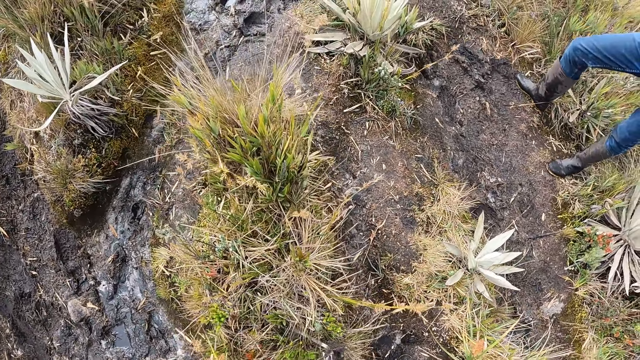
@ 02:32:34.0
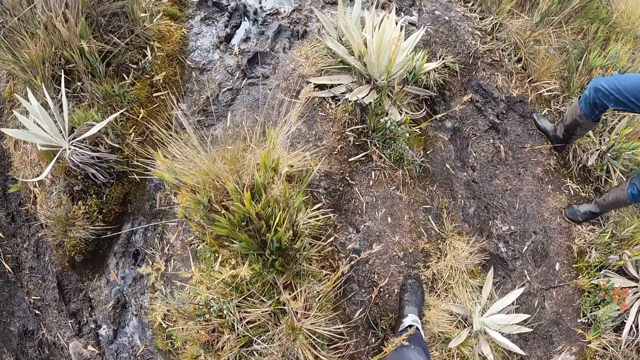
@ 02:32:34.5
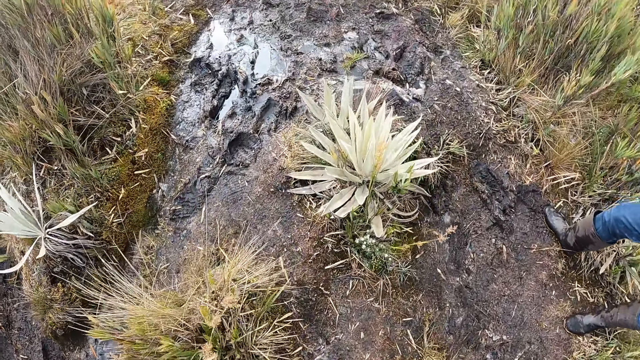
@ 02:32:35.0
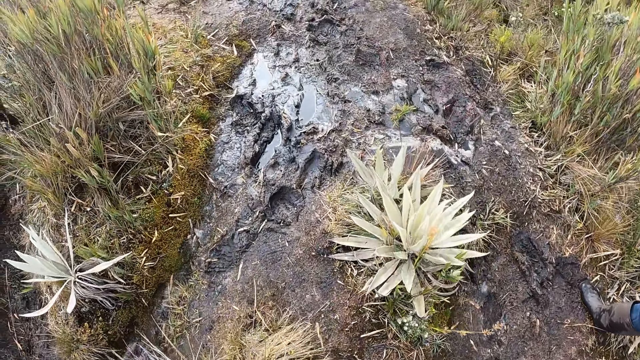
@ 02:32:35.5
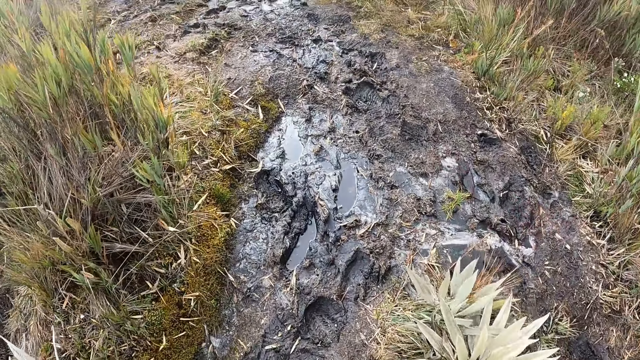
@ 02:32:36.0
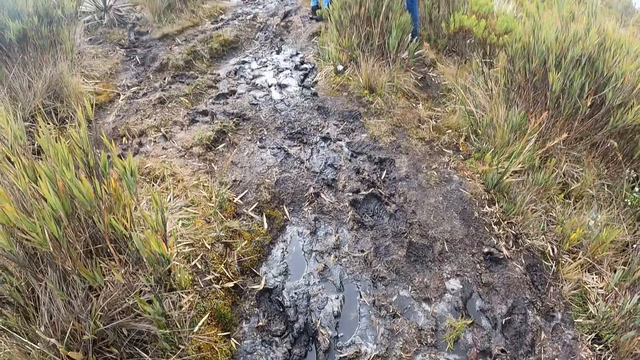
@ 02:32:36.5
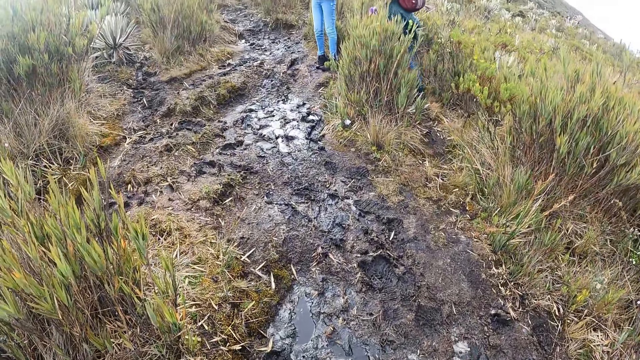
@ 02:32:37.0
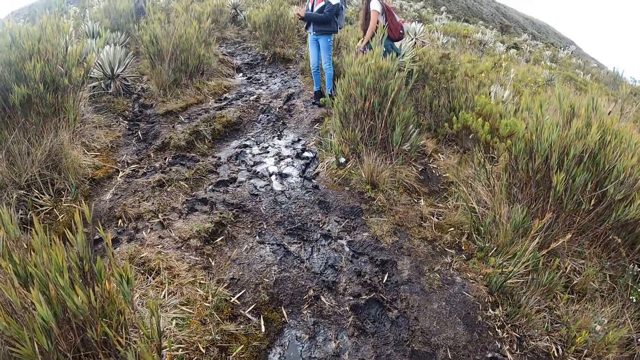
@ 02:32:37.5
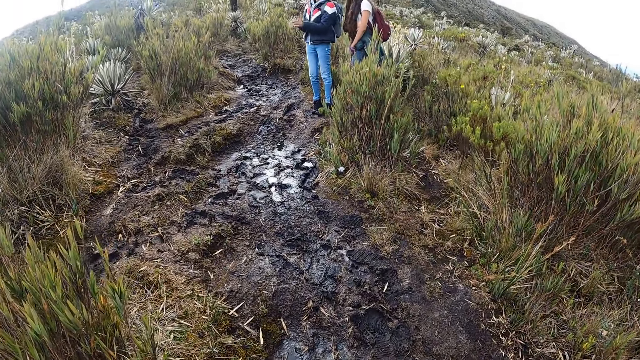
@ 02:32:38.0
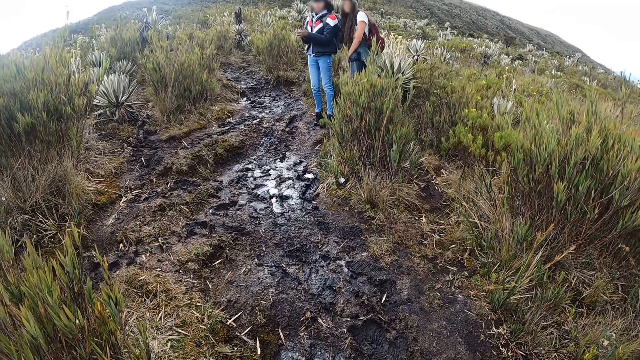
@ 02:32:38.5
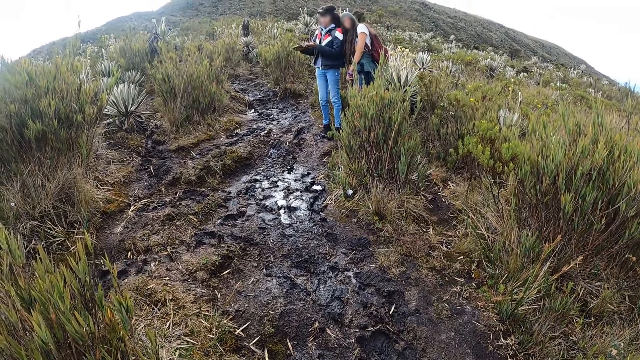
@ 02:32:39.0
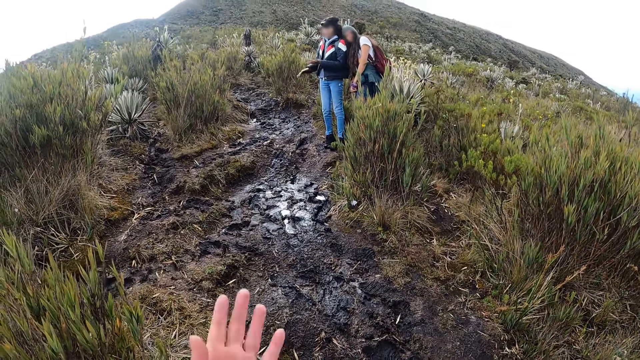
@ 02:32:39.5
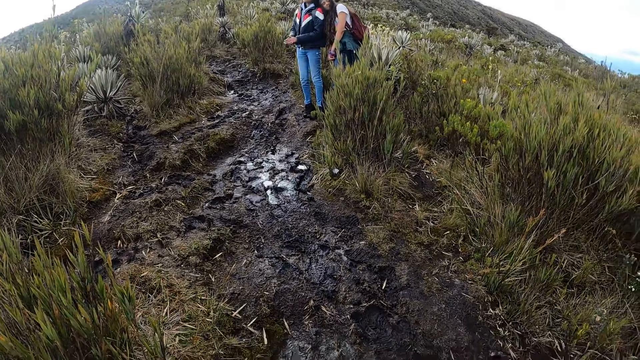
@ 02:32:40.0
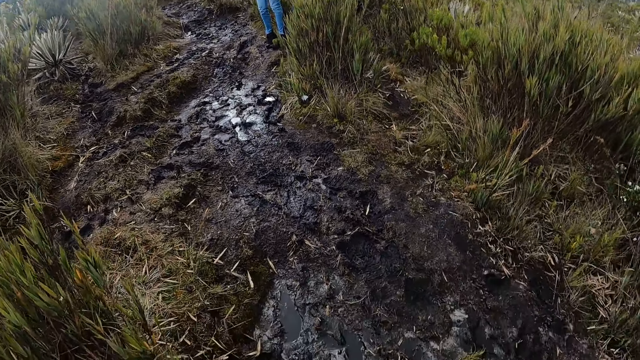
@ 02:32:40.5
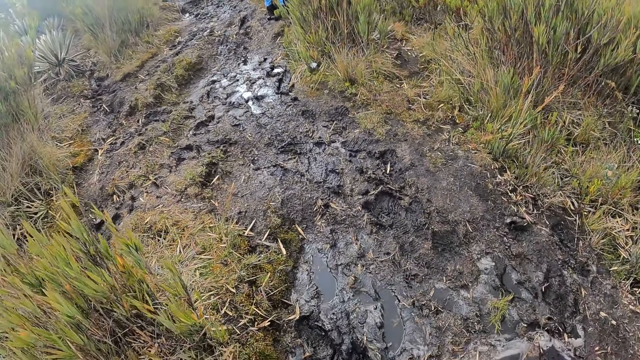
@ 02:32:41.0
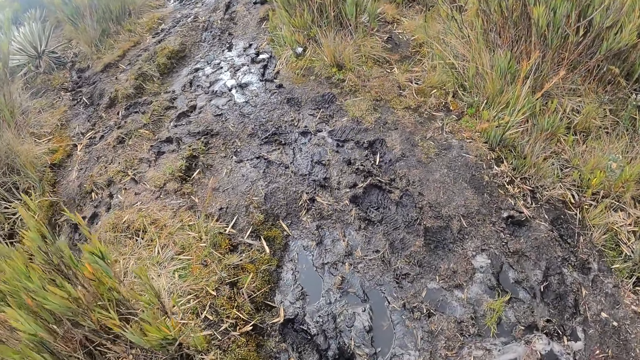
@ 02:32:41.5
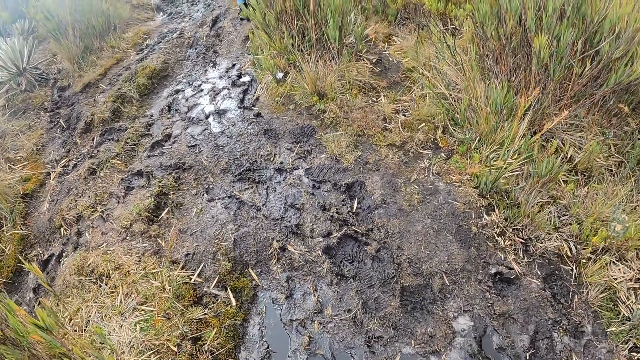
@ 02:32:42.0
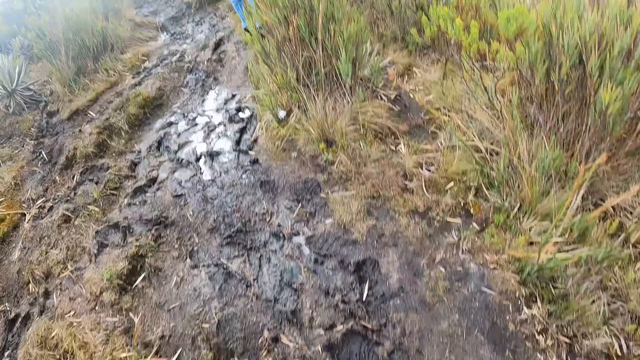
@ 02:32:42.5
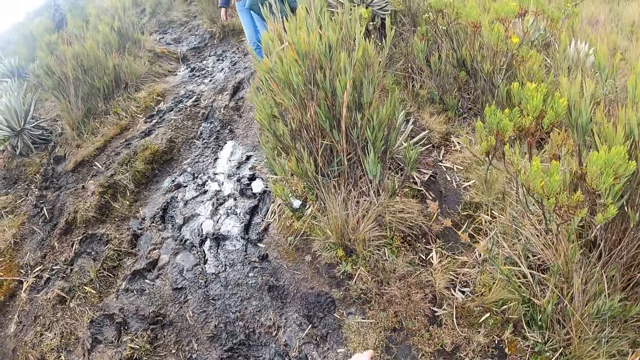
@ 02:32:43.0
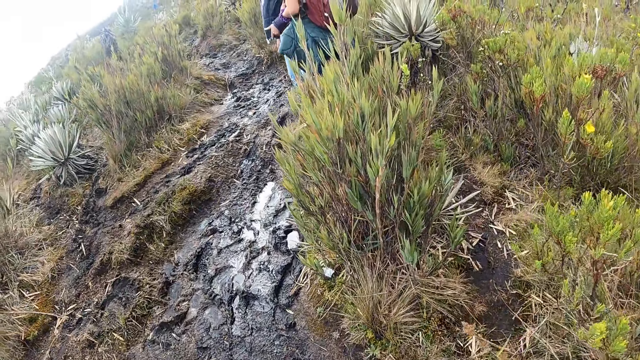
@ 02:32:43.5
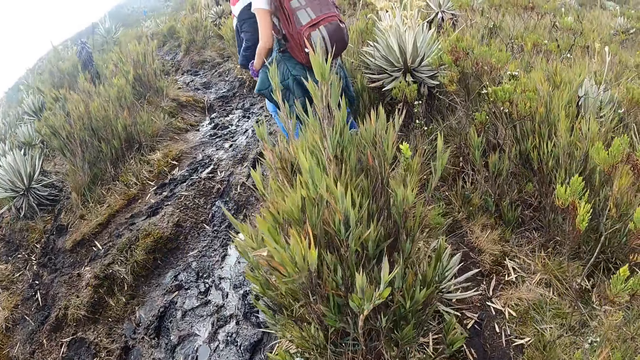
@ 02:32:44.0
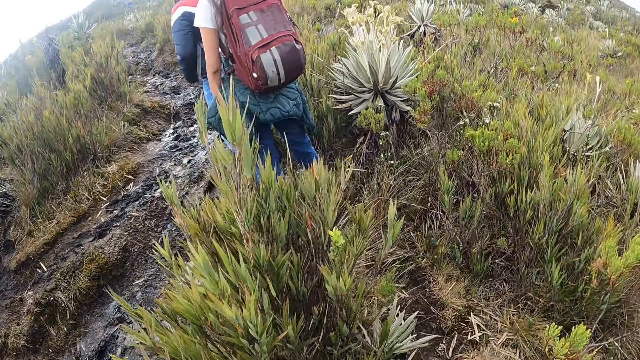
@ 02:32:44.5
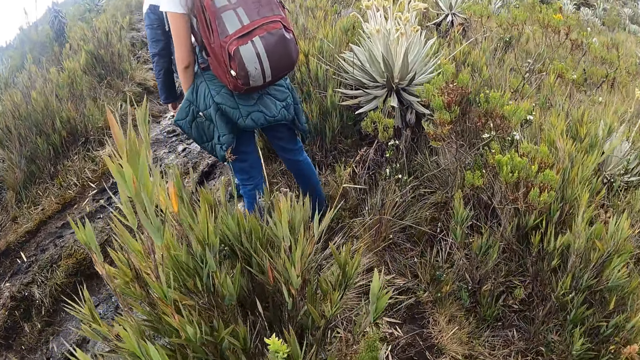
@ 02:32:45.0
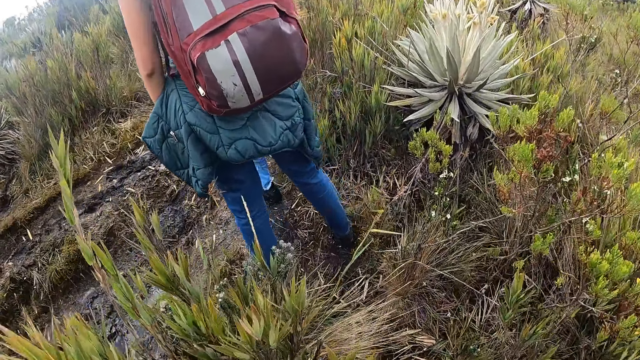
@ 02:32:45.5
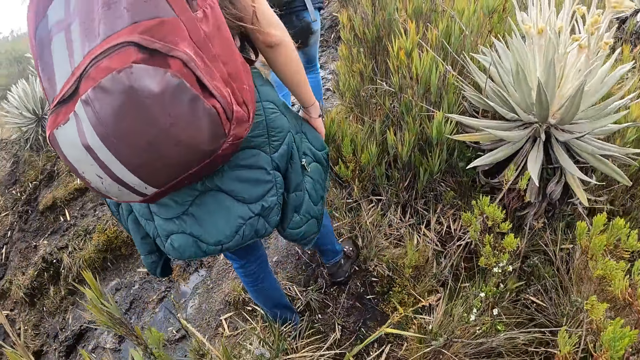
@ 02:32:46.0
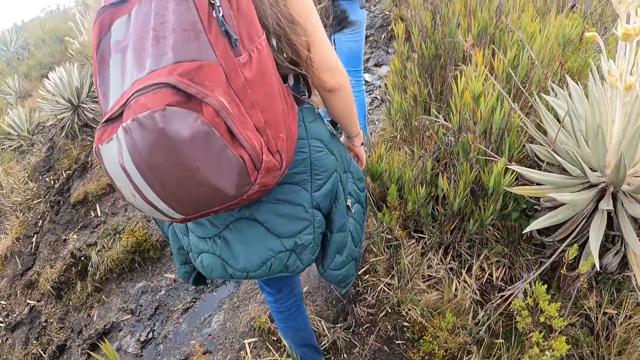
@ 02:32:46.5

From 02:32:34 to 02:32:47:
The camera wearer walks on the muddy hill with the group of people. They interact with the man and a woman. They walk on the muddy hill with the group of people.

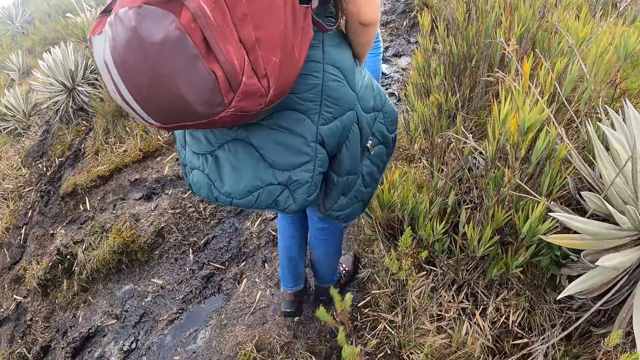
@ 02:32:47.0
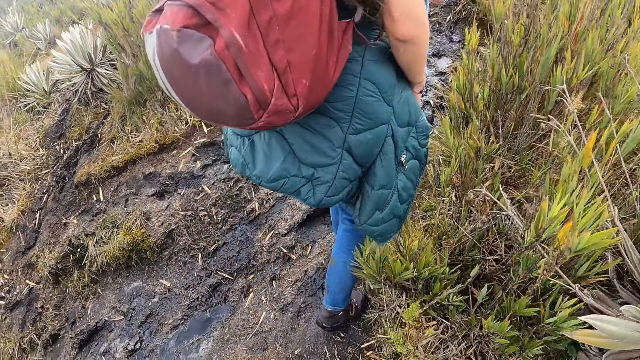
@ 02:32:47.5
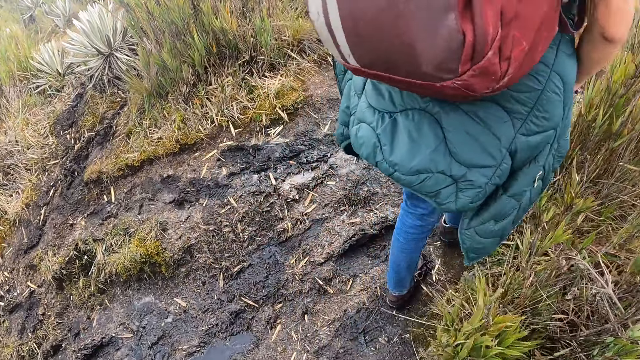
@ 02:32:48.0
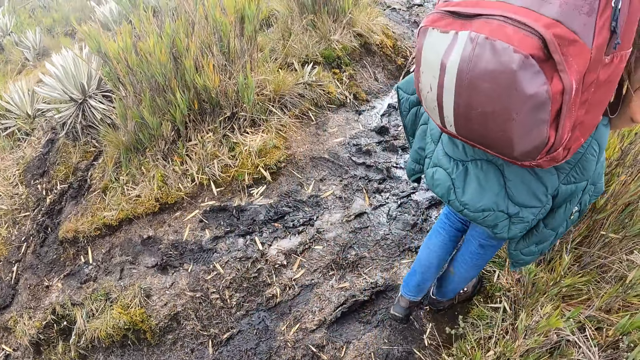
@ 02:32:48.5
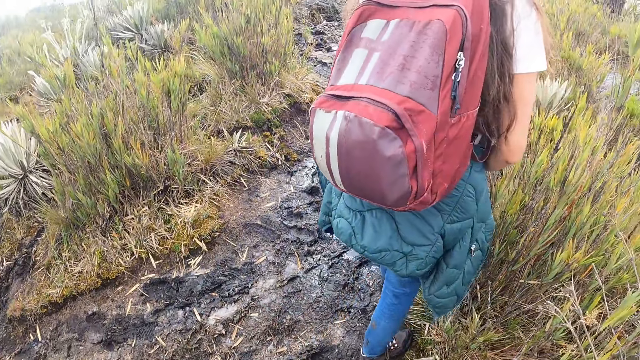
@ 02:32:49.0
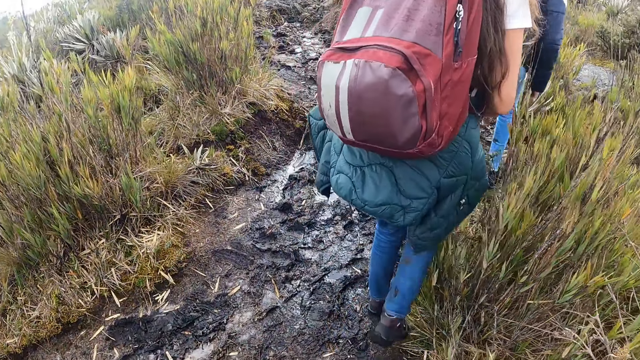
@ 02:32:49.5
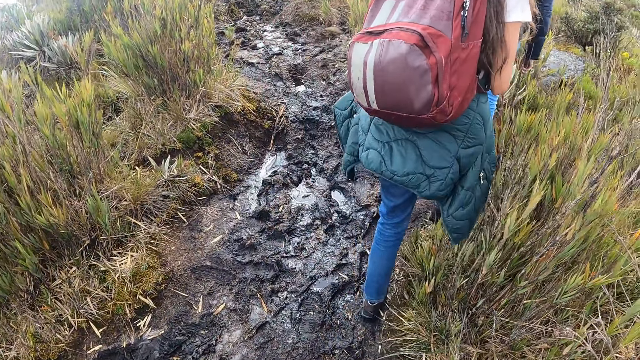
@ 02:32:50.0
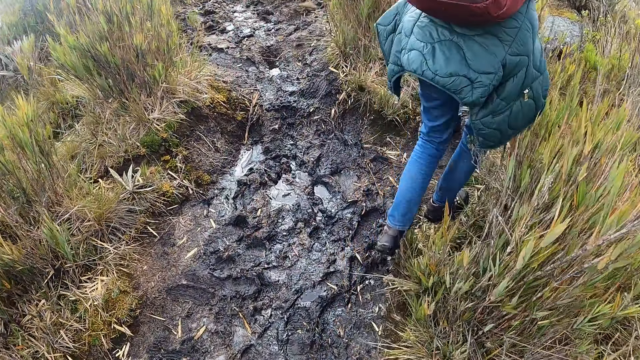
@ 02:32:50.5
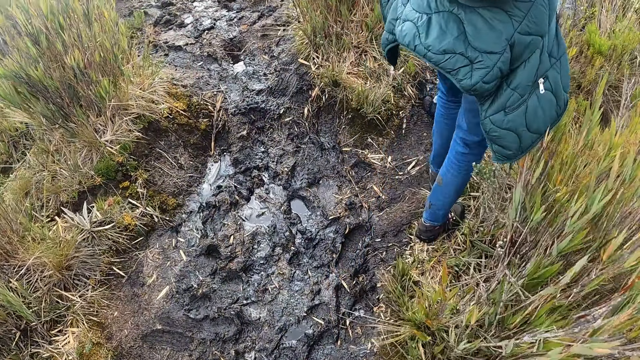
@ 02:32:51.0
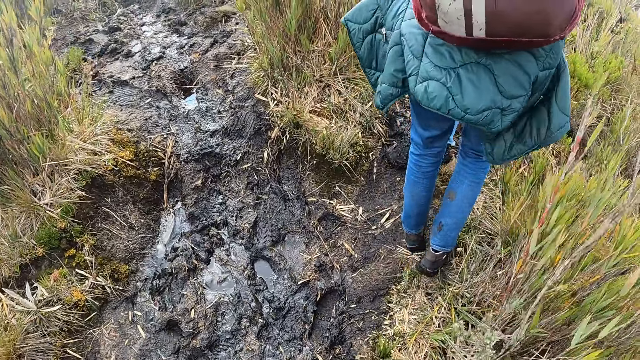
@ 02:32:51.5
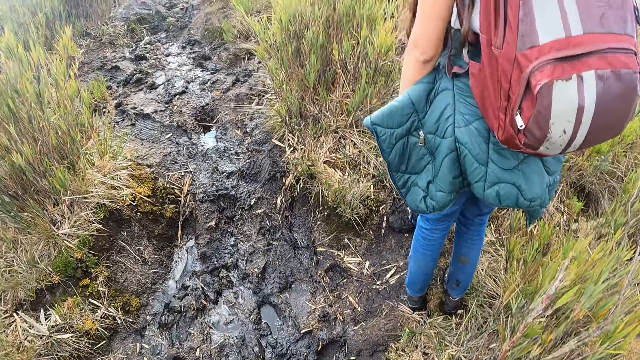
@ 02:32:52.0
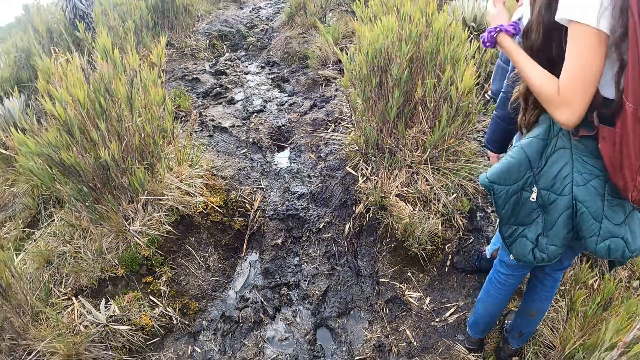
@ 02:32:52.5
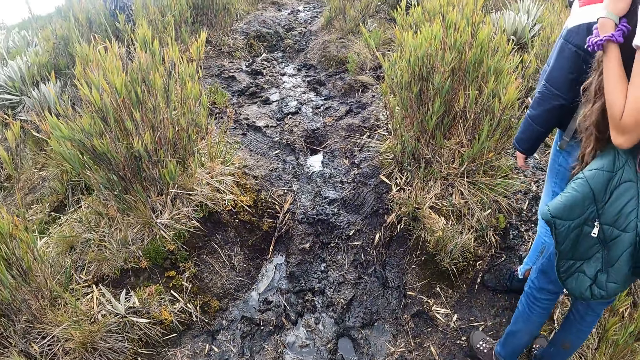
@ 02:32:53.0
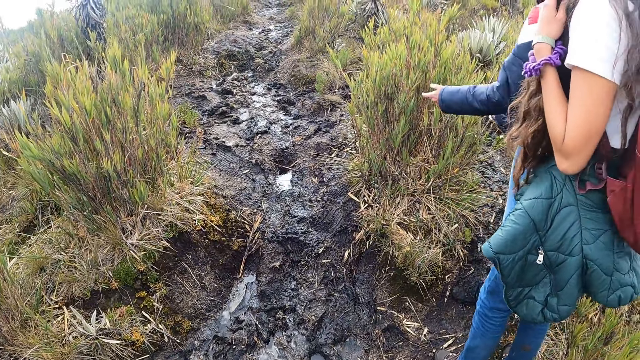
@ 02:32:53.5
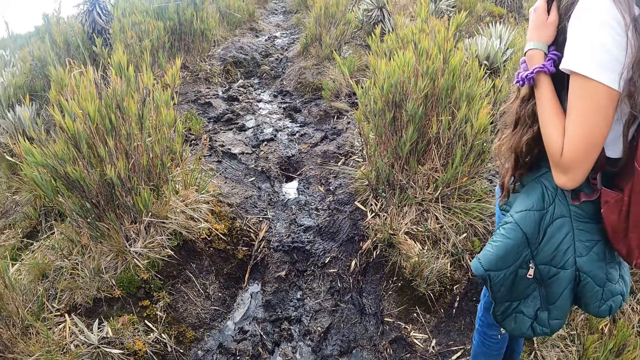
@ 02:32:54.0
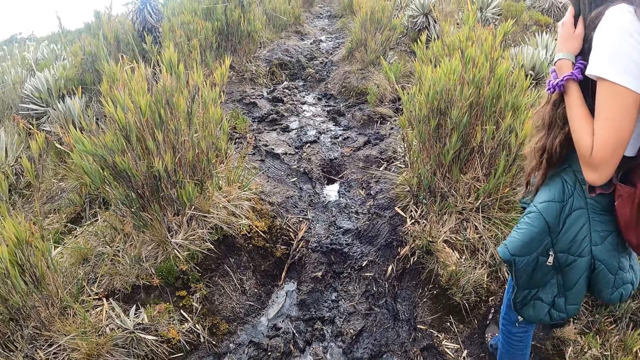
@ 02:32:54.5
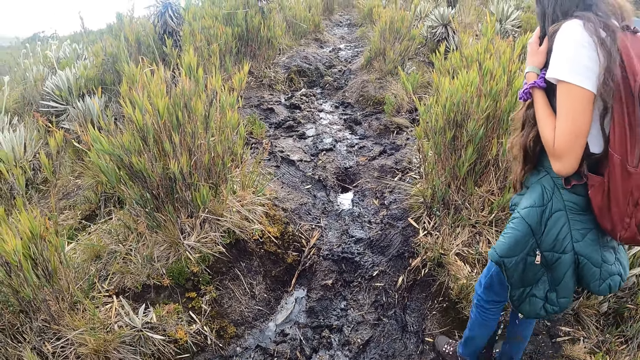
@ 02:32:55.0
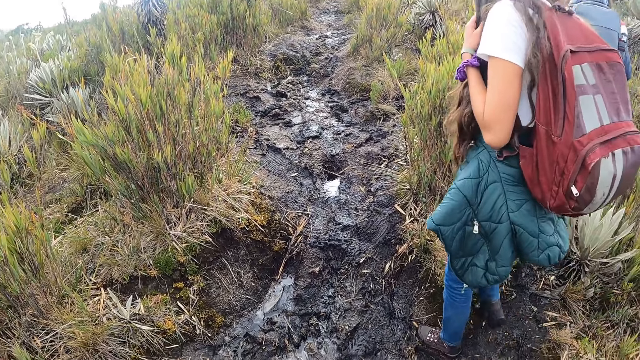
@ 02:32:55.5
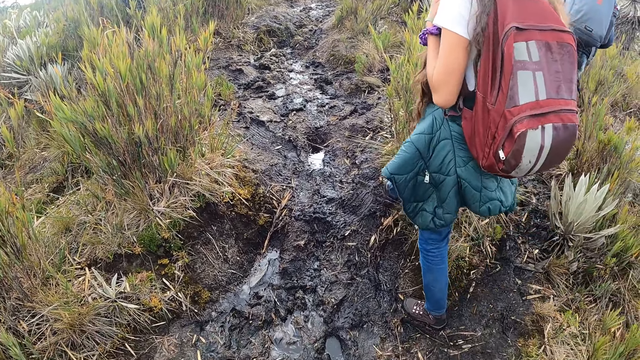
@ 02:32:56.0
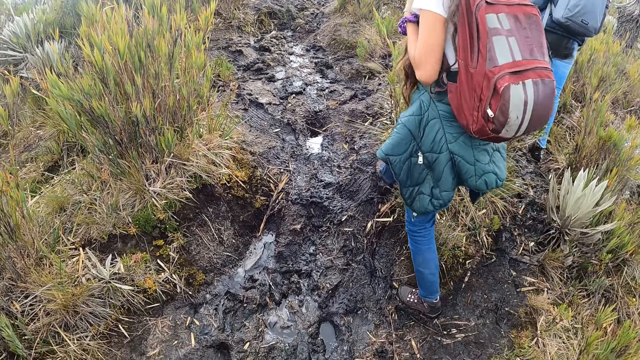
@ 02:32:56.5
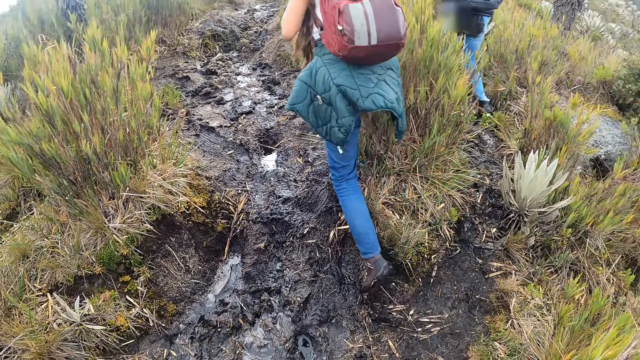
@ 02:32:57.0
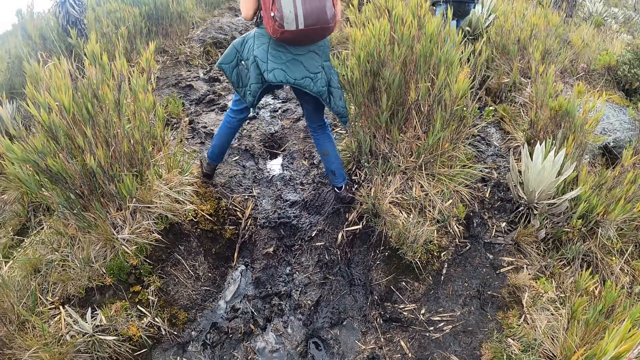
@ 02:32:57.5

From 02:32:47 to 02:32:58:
The camera wearer stares at the ground. The man walks in the muddy hill. The woman walks in the muddy hill.
